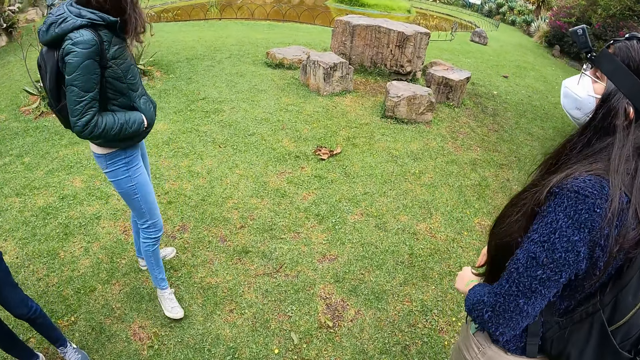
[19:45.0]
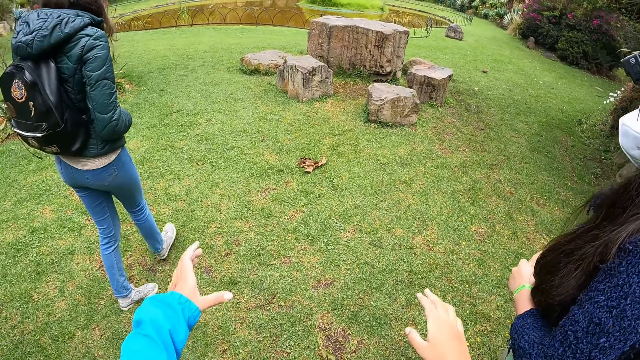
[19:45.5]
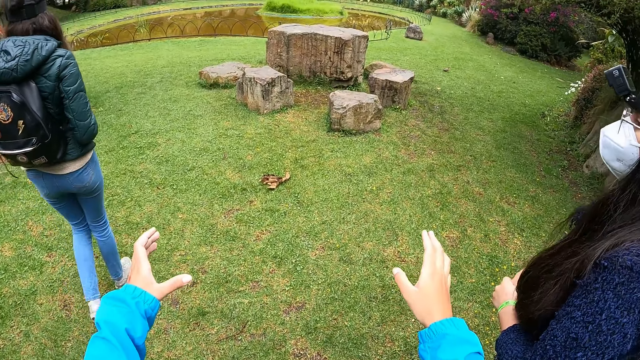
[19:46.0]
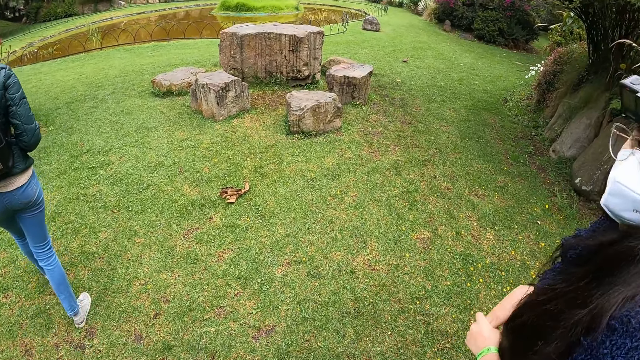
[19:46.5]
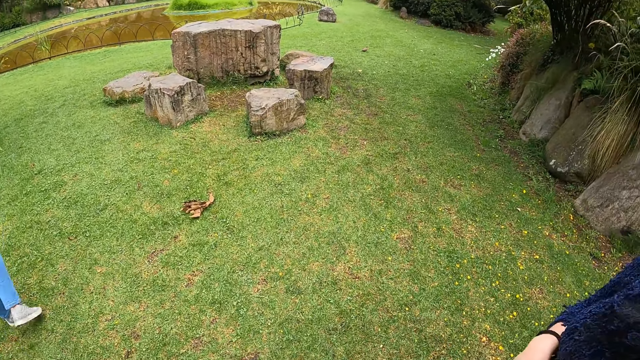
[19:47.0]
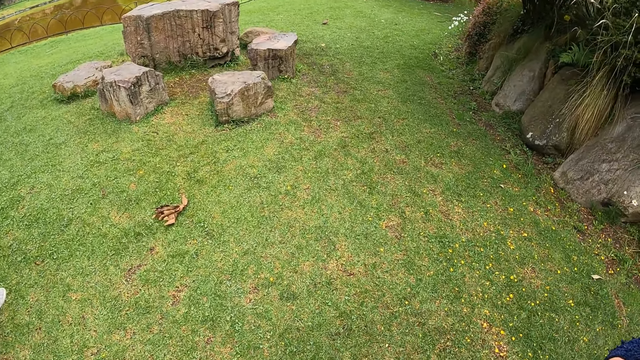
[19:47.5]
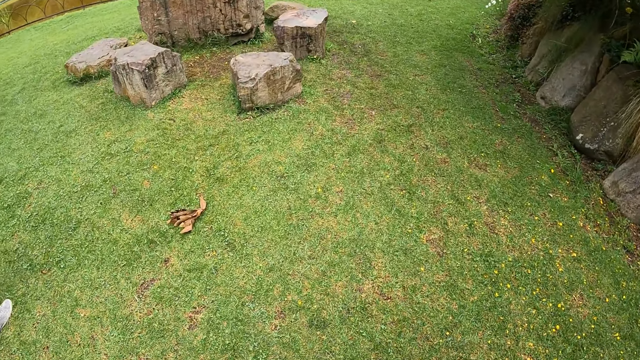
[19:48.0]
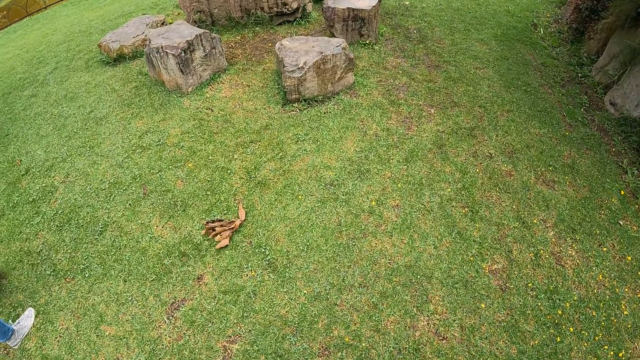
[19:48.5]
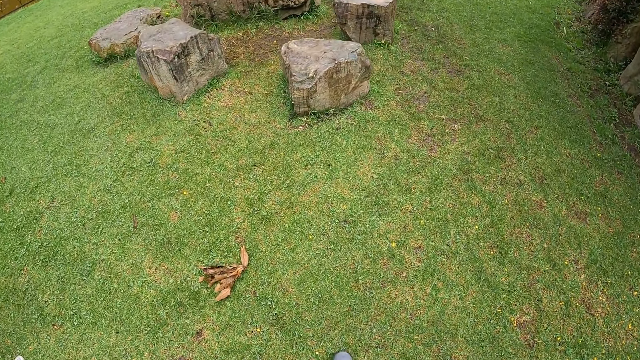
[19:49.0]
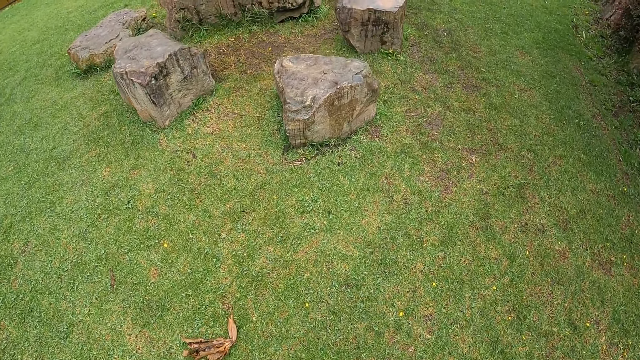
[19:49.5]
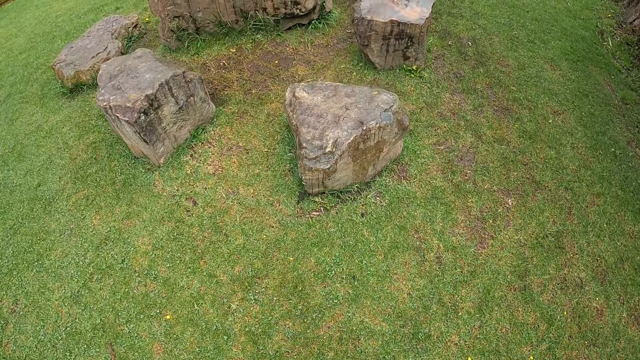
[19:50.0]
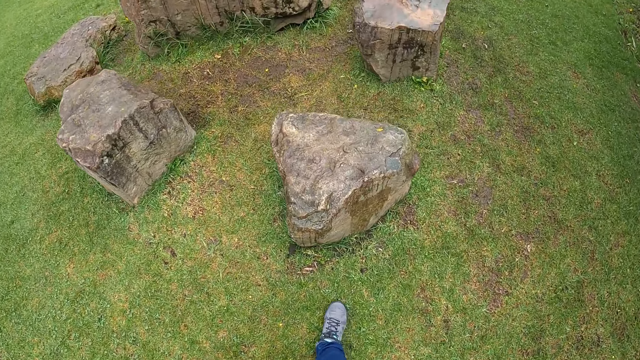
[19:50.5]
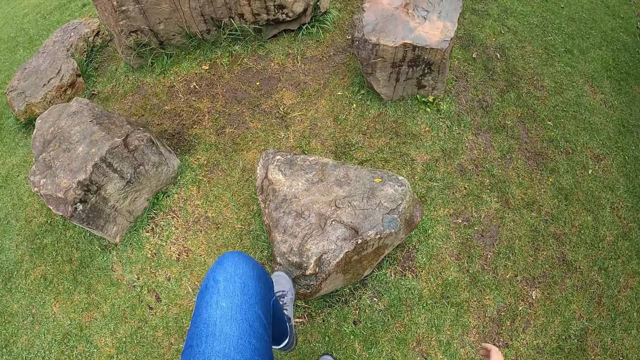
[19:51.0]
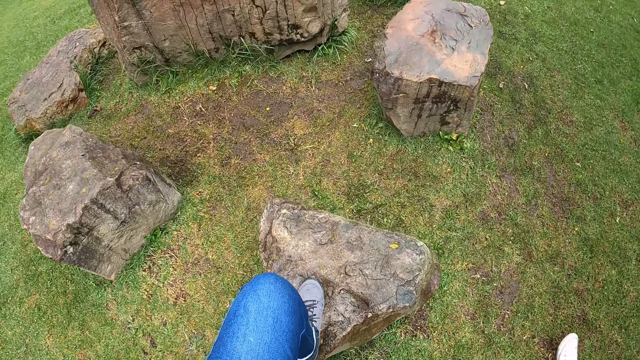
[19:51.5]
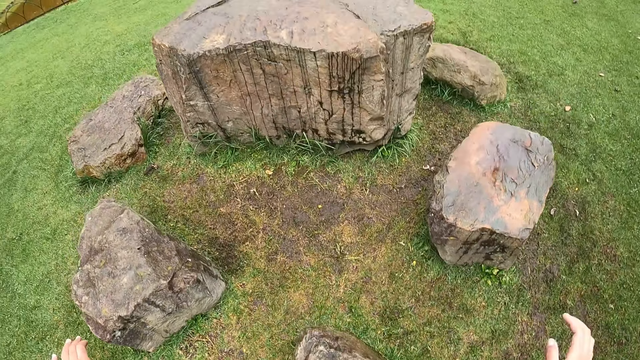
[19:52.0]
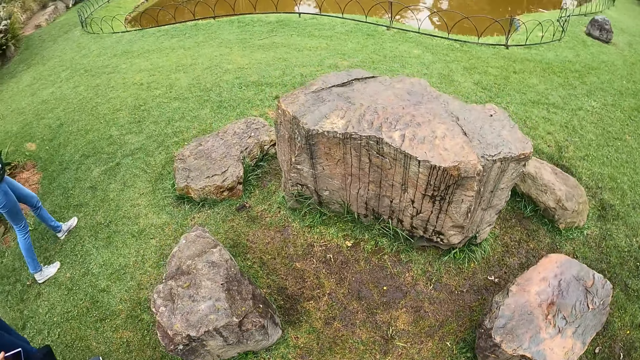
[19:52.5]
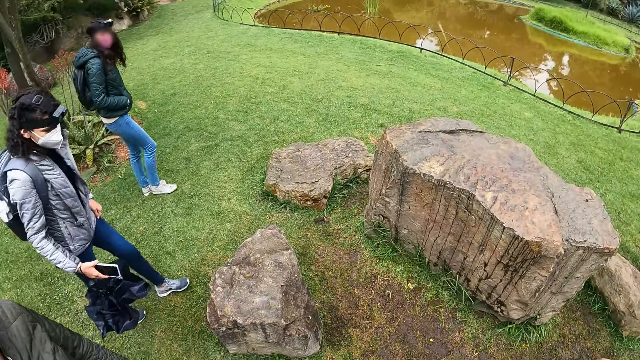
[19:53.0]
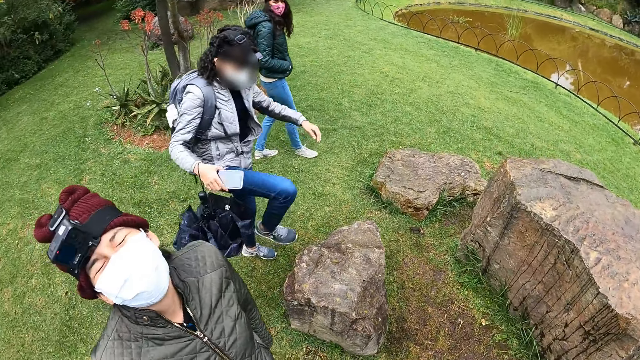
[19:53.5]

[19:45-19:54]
The camera wearer moves hands. A woman moves around. The camera wearer does something. She walks around and climbs on top of a wood with her legs. The woman steps on the stone.

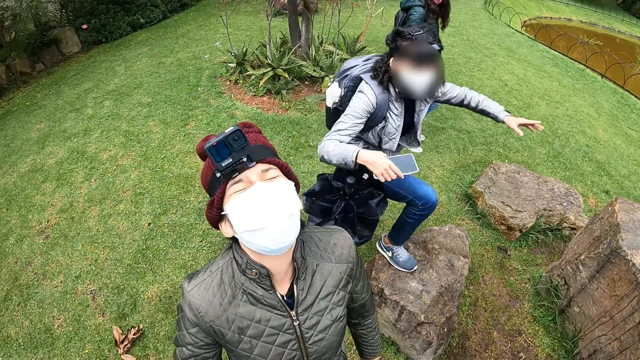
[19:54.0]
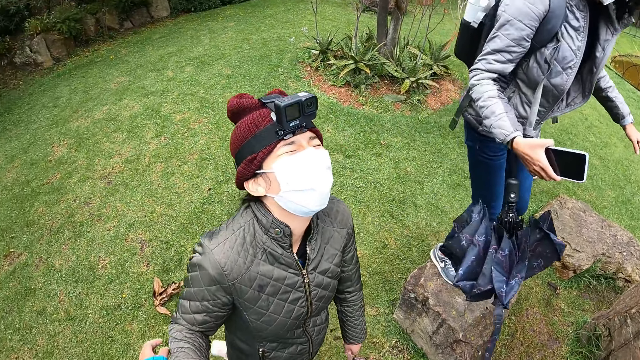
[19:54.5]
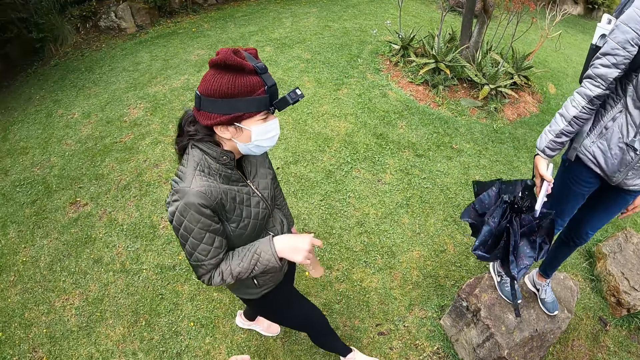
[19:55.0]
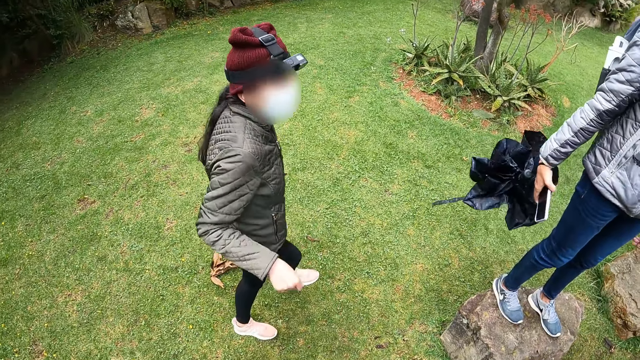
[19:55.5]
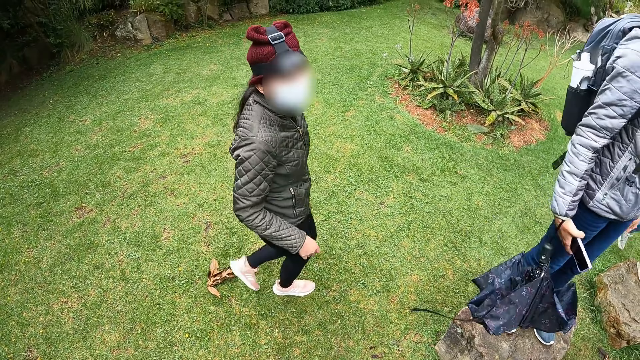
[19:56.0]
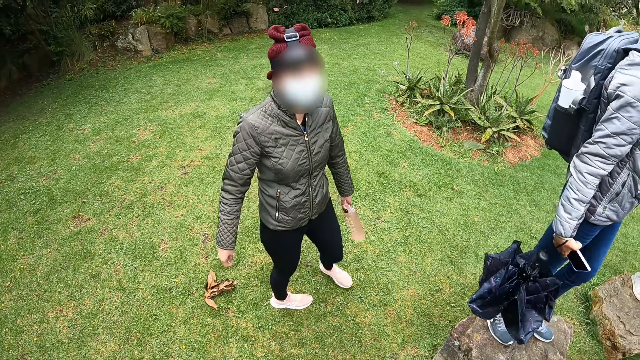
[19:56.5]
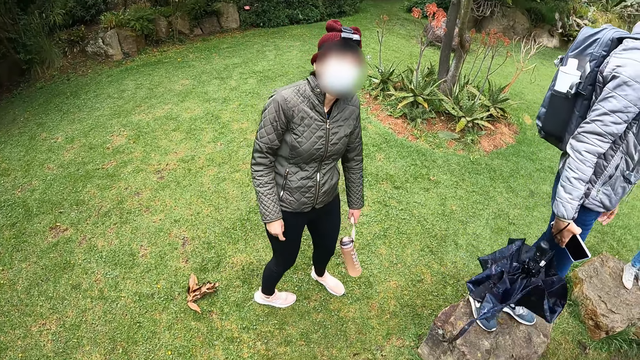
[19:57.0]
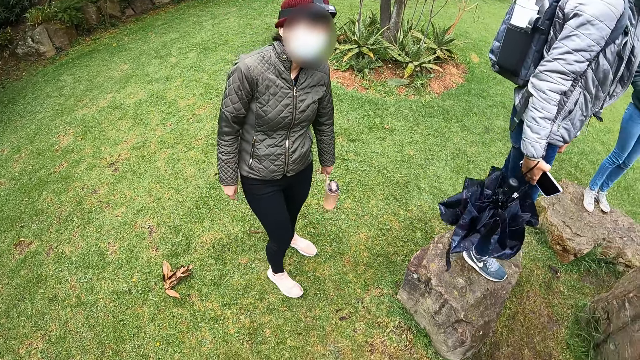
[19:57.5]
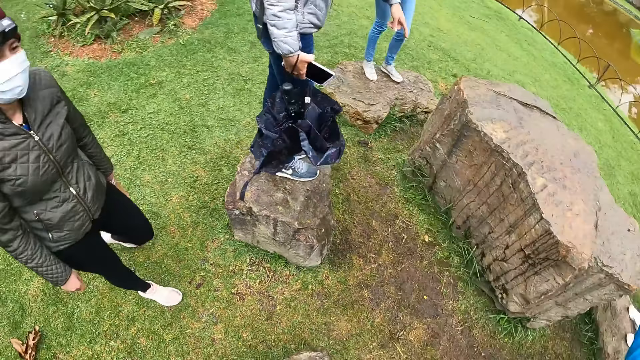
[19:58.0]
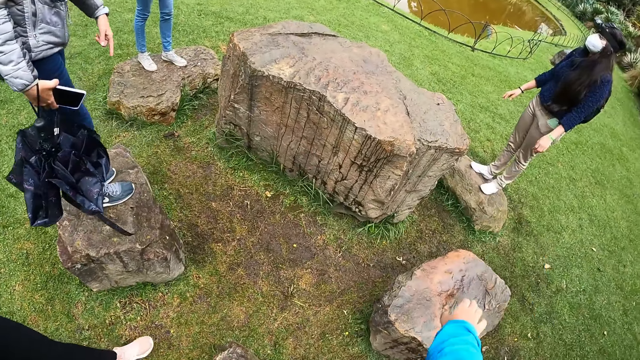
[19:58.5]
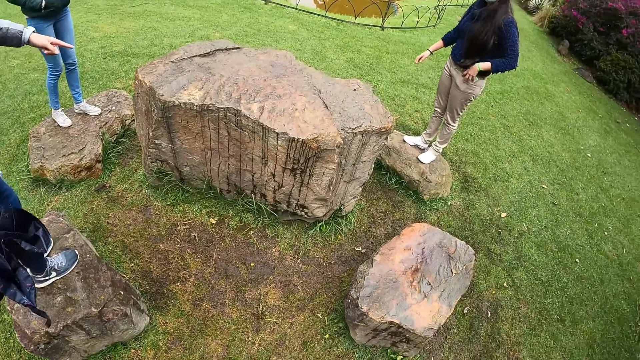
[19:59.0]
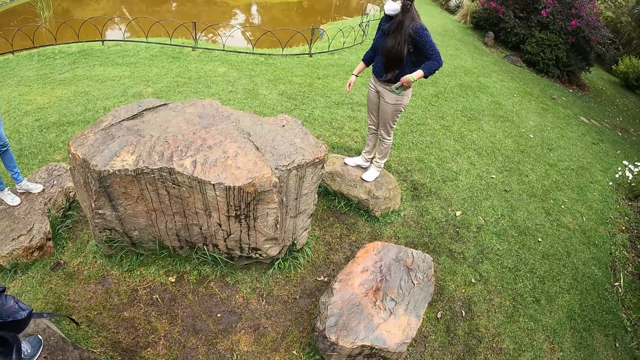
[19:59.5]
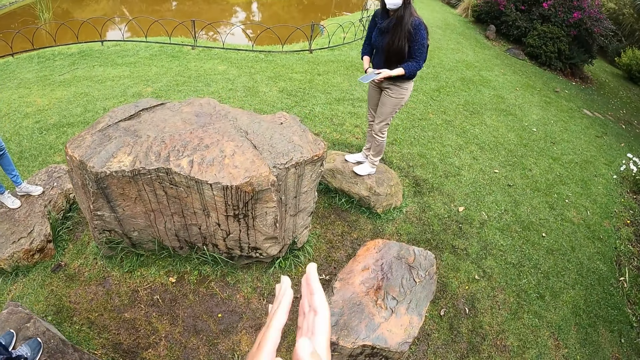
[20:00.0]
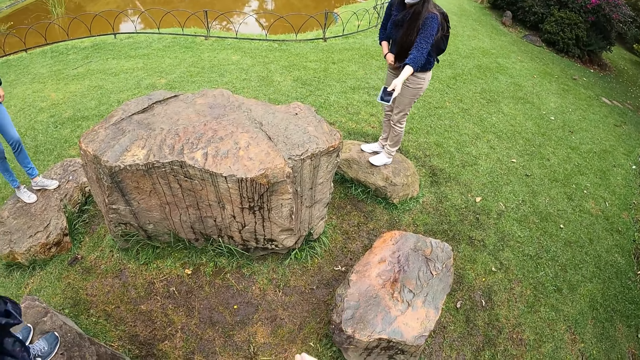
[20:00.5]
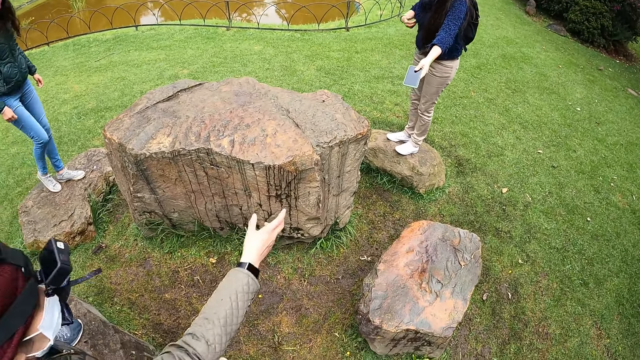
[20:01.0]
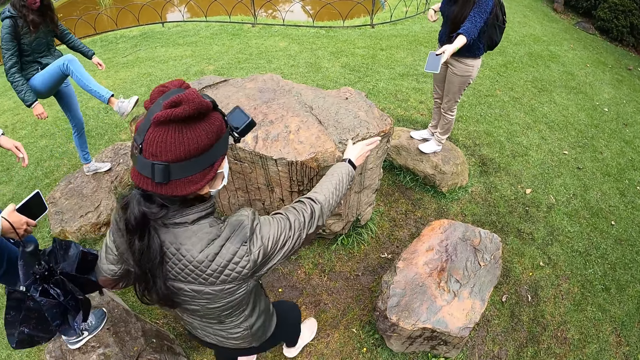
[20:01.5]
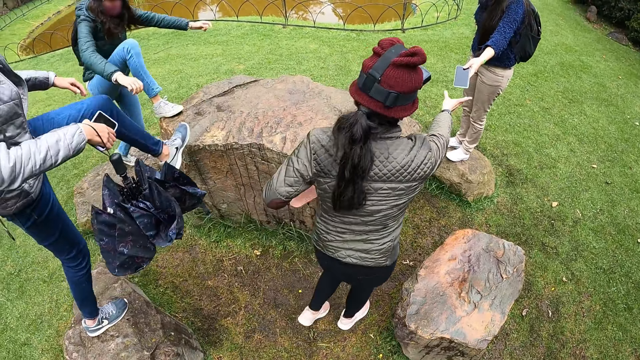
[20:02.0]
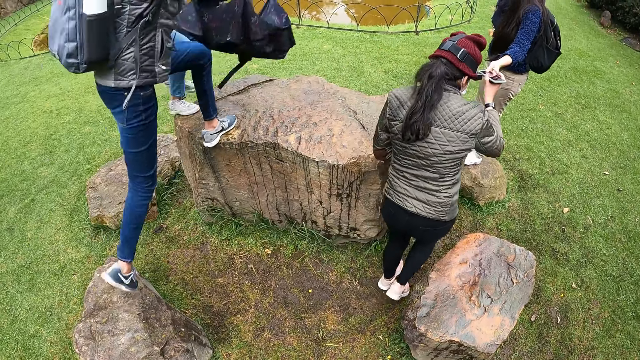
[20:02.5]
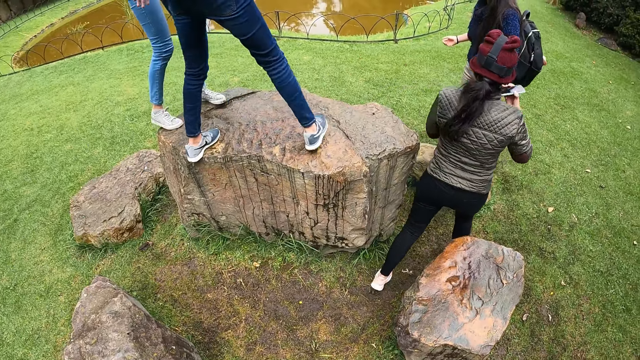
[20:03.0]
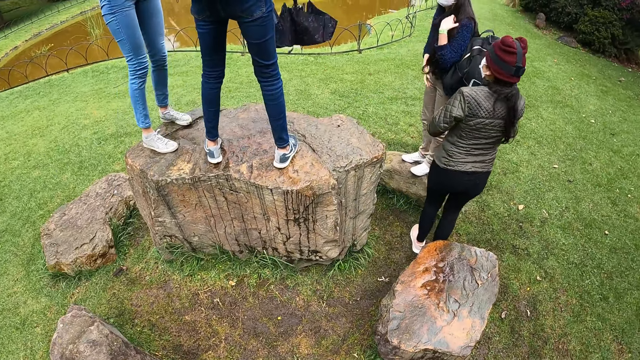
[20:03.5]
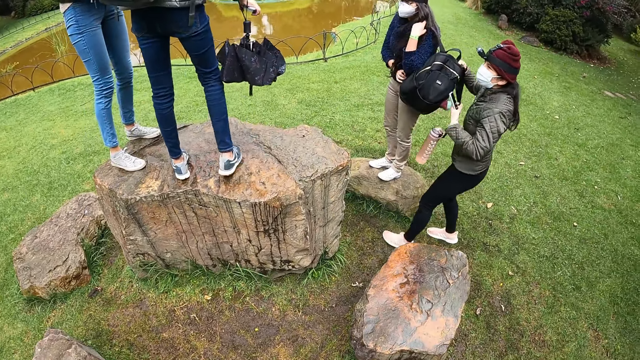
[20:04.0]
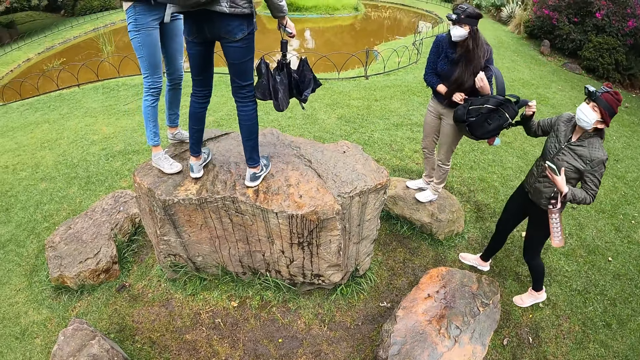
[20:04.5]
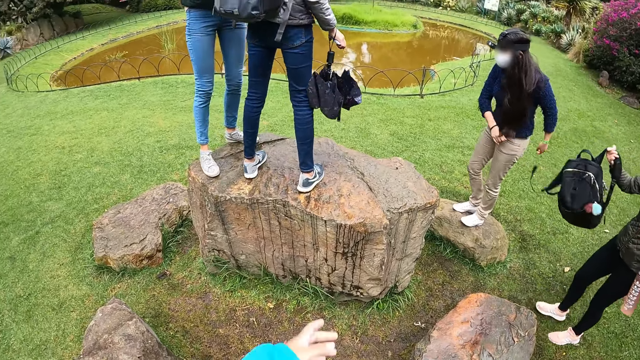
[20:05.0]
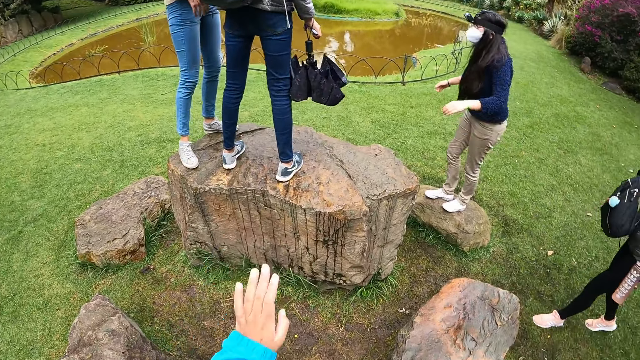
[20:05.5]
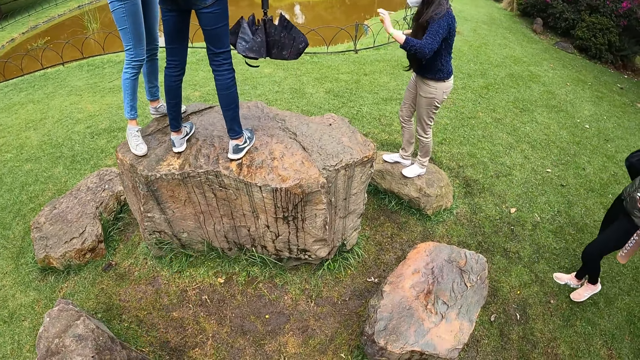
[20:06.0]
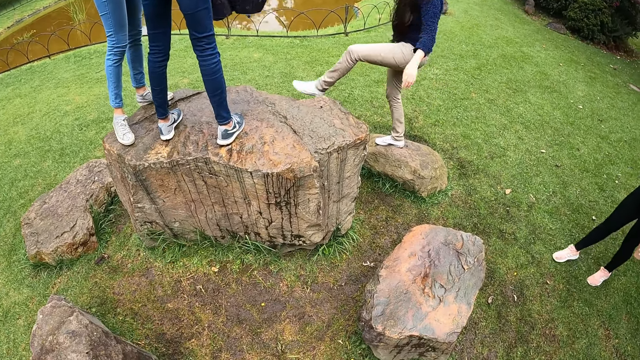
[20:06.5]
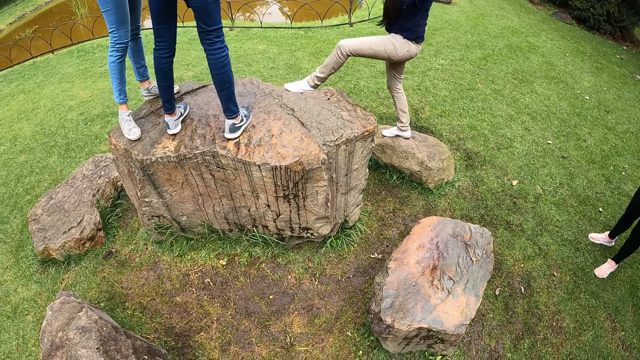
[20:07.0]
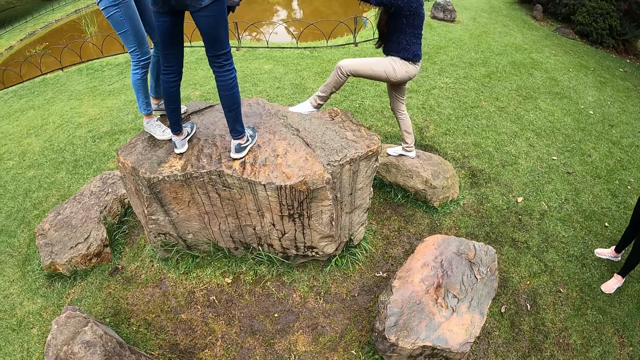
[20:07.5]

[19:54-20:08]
A woman climbs on top of a wood with her legs. Another woman steps on a stone. A third woman moves. The third woman climbs on top of the wood with her legs. The camera wearer moves hand. The second woman points at something. The camera wearer claps her hands together. The third woman collects a phone from a fourth woman with her right hand. A fifth woman climbs on the wood with her right leg. The first woman climbs on top of the wood with her left leg. The second woman steps on the stone. The third woman collects a bag from the fourth woman with her right hand. The camera wearer moves hand. The fourth woman moves hands. The second woman and a sixth woman help the fourth woman step on the stone.
